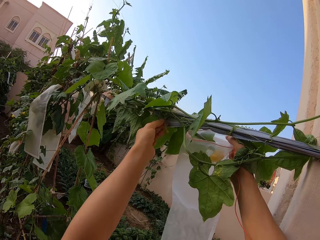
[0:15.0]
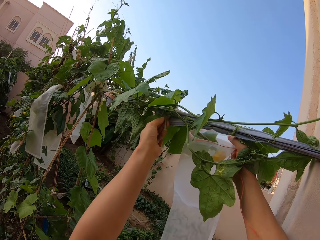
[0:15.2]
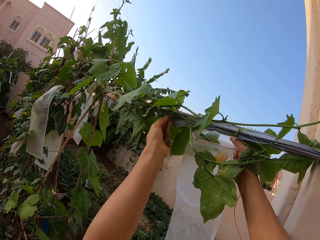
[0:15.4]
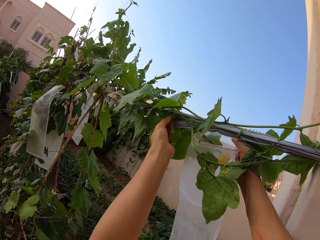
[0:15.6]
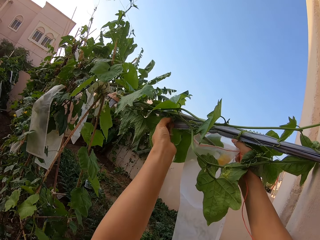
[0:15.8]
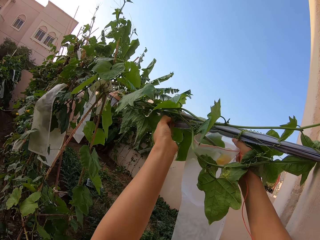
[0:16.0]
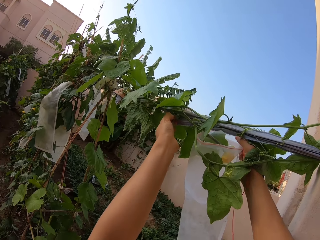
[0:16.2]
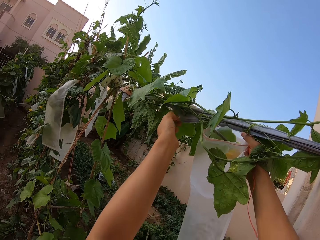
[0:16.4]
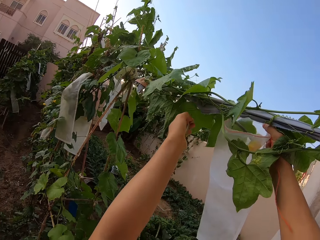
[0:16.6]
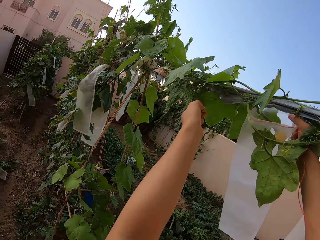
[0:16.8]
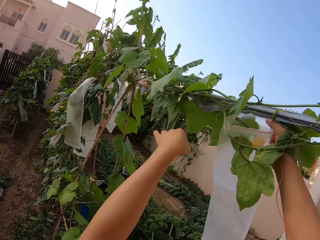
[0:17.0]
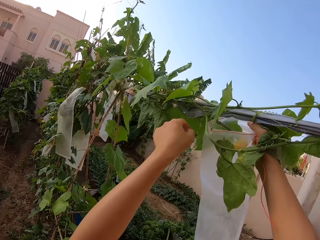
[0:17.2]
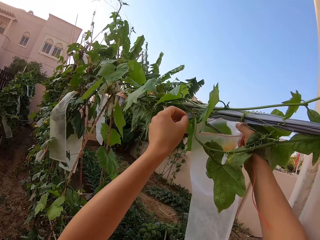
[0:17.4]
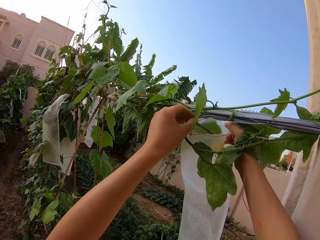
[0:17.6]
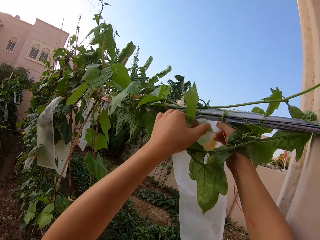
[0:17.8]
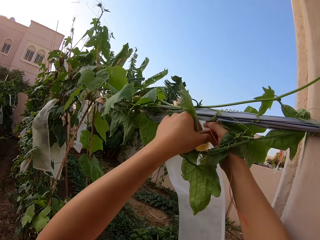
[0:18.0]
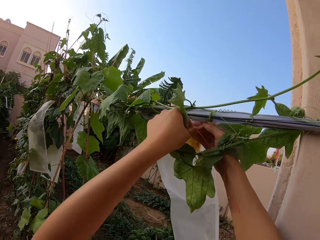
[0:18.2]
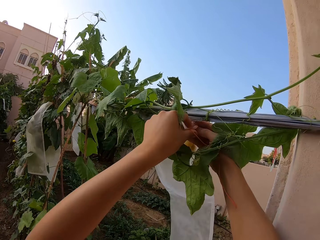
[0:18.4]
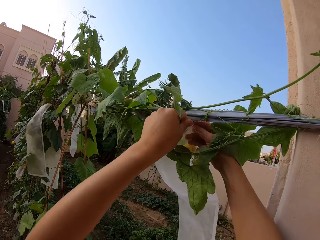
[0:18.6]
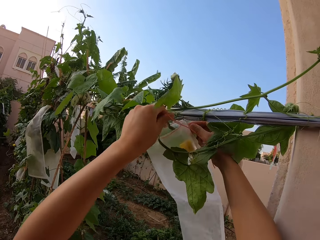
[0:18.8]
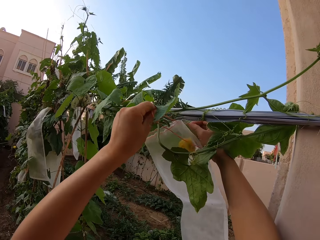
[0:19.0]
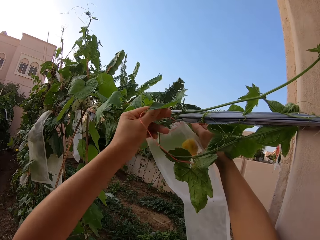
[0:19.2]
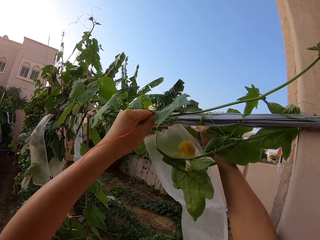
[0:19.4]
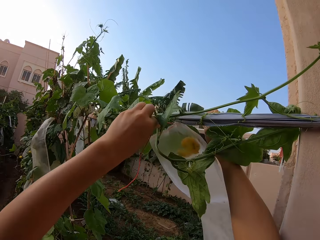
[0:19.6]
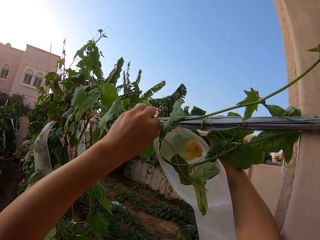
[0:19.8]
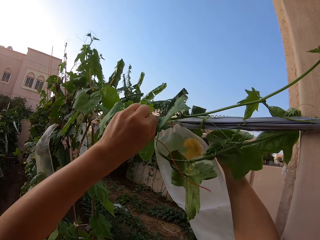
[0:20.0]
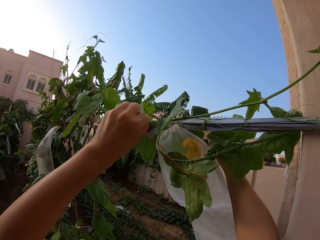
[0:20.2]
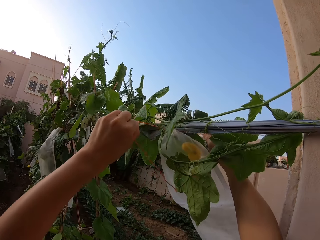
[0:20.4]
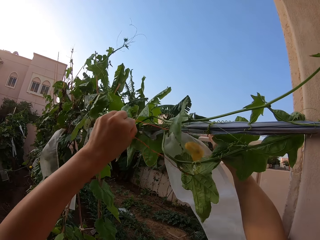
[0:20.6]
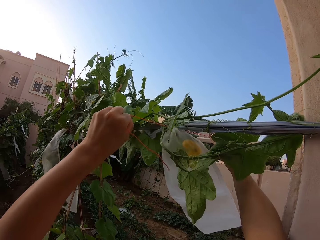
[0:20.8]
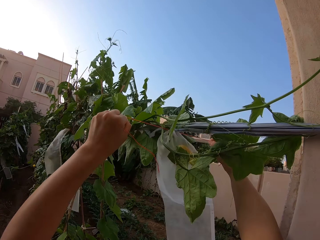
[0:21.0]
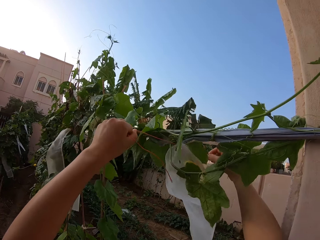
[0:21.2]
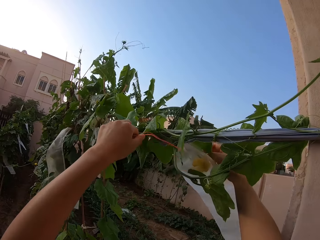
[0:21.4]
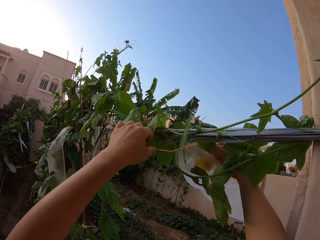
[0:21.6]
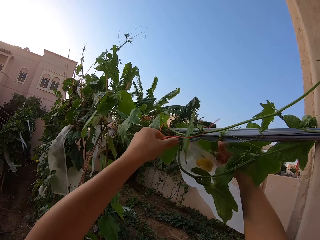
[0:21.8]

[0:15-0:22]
The camera wearer plucks a leaf. They tie the flower in a plastic bag.

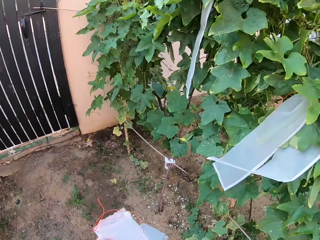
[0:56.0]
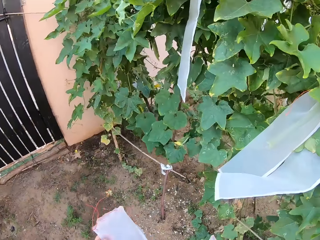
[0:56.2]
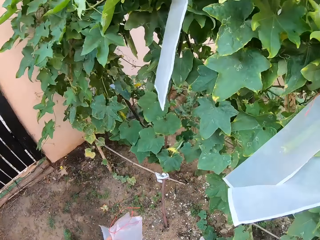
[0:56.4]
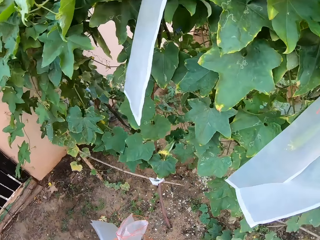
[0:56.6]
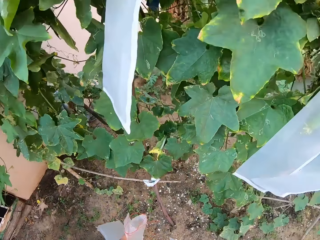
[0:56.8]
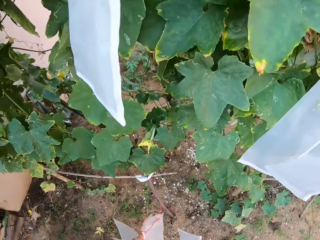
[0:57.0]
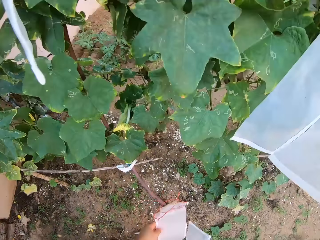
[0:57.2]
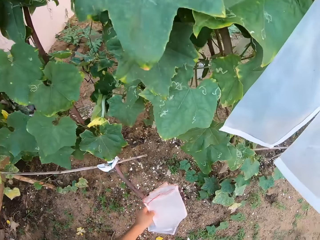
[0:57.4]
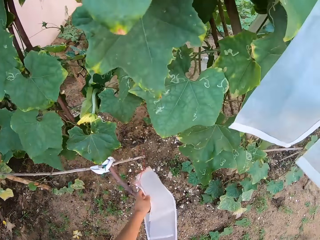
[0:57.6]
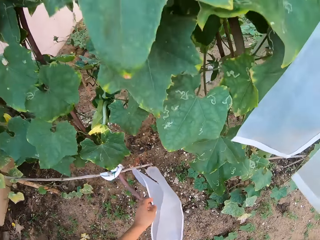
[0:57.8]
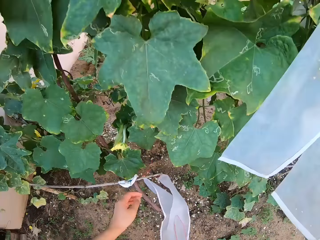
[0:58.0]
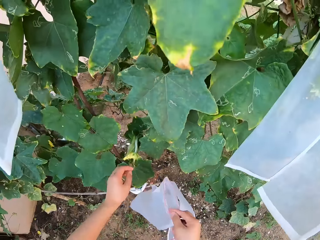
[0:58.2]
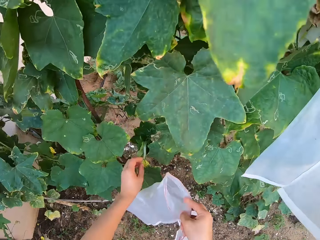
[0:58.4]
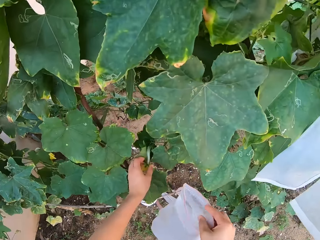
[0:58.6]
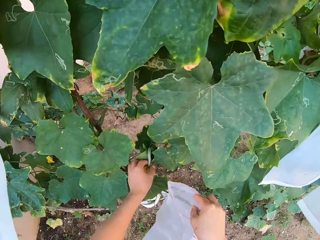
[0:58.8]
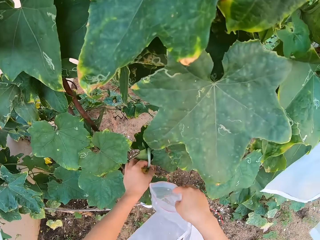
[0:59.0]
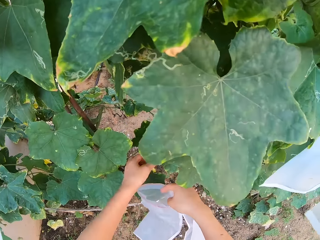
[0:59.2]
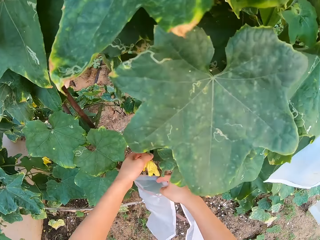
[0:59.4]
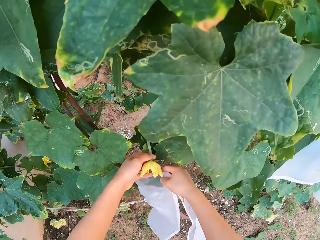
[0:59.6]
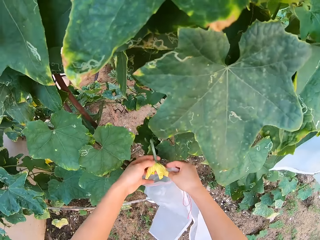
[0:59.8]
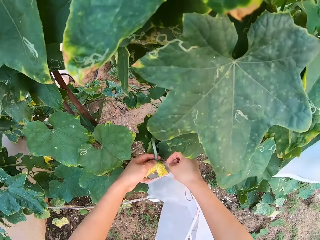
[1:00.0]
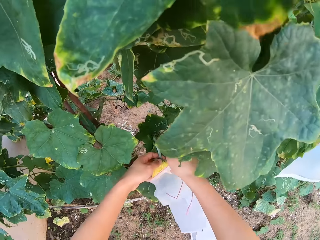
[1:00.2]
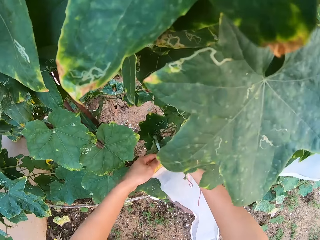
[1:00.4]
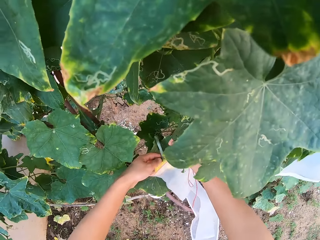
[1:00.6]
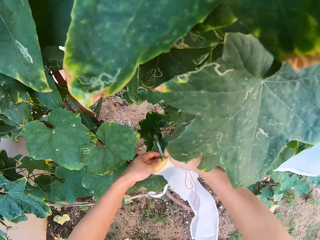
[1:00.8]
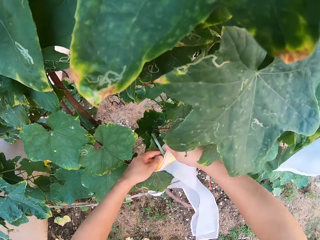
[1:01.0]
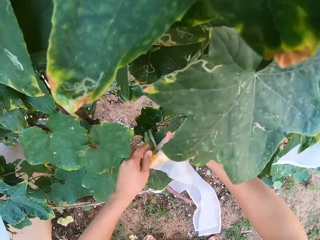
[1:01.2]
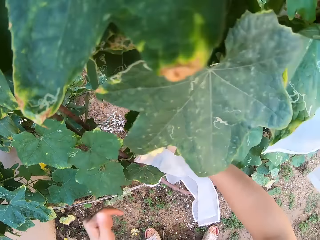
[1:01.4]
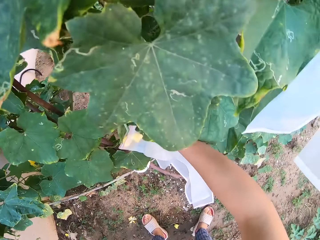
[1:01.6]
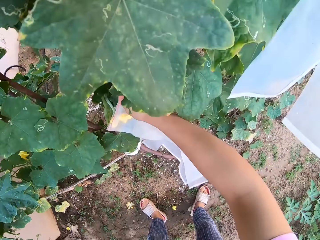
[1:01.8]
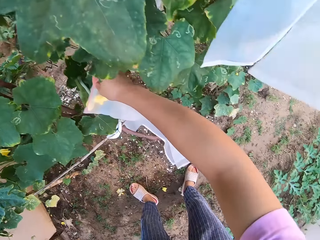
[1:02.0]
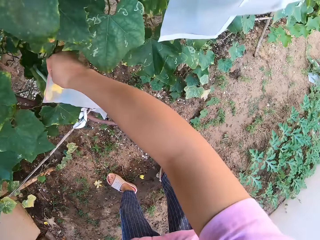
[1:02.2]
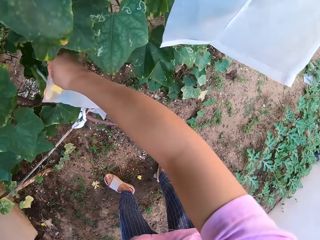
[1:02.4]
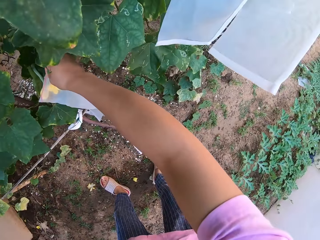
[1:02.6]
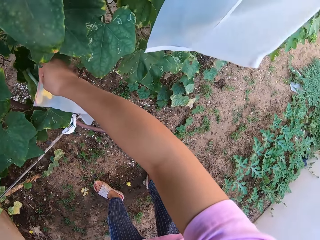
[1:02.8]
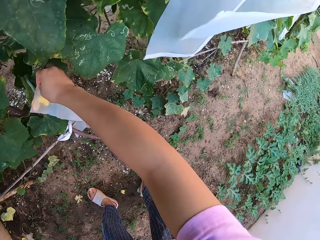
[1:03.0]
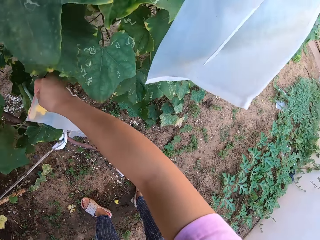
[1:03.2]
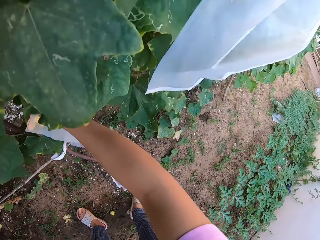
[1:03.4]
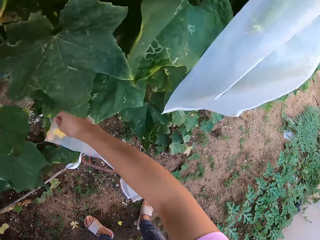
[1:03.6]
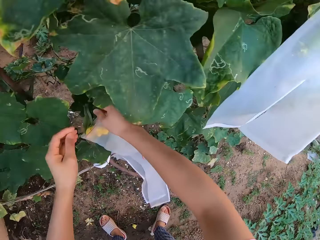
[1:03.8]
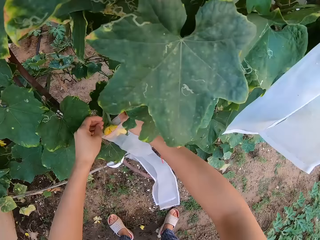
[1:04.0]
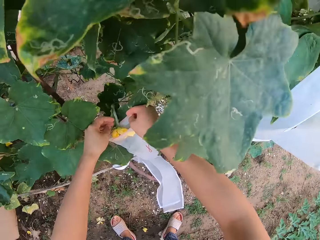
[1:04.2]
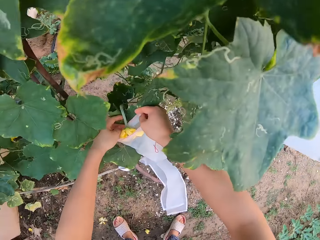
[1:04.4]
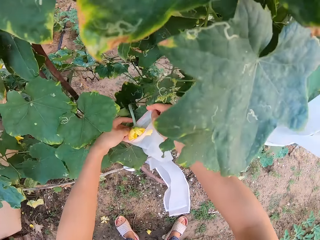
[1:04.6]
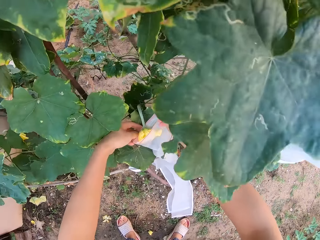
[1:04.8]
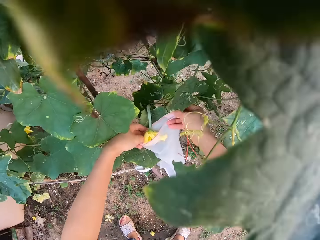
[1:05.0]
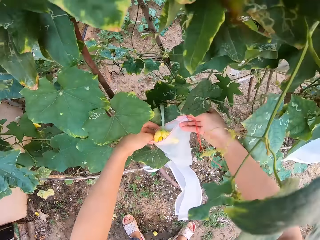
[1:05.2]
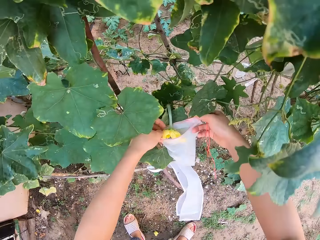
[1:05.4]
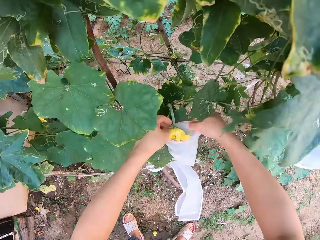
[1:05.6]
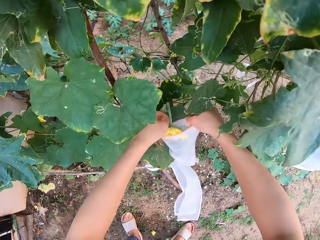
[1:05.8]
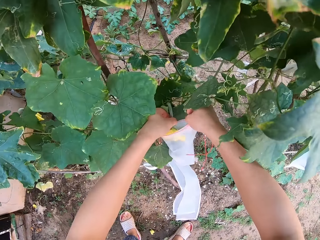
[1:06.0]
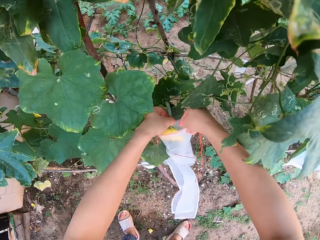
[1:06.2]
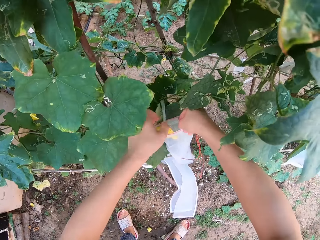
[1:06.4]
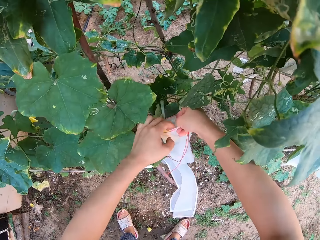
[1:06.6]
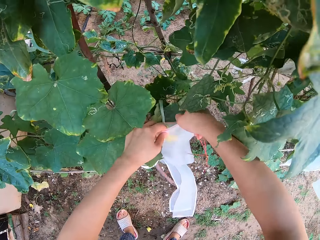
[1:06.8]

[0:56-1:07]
The camera wearer puts down the plastic bags. They tie the flower in the plastic bag.

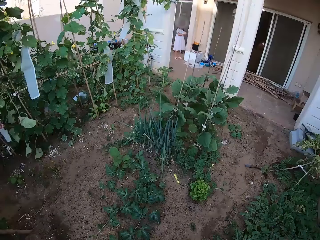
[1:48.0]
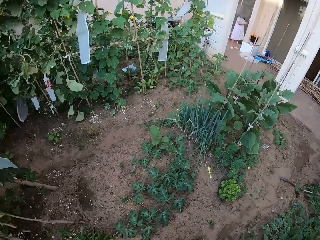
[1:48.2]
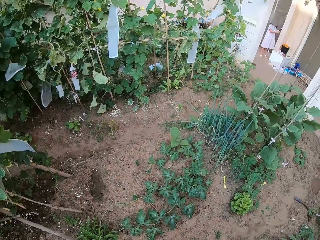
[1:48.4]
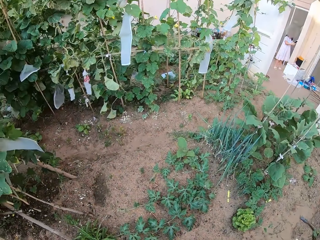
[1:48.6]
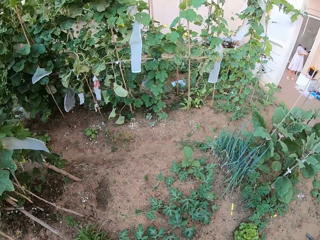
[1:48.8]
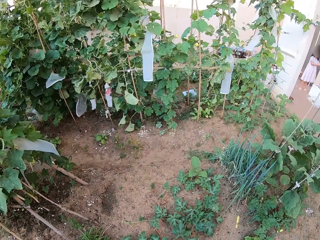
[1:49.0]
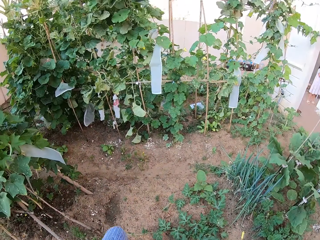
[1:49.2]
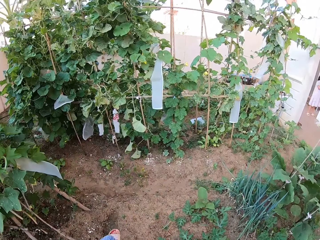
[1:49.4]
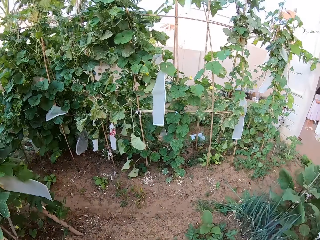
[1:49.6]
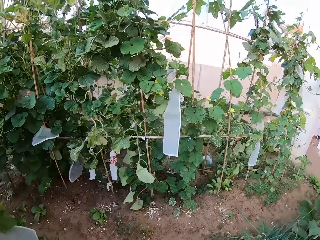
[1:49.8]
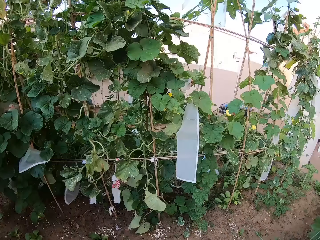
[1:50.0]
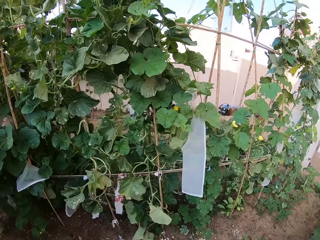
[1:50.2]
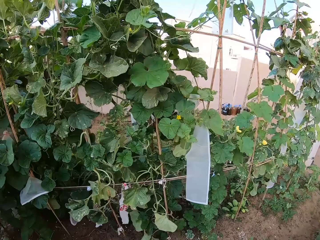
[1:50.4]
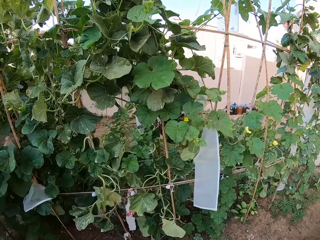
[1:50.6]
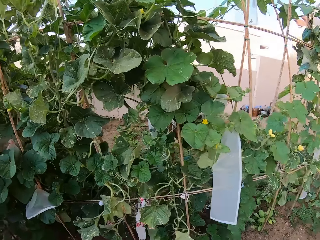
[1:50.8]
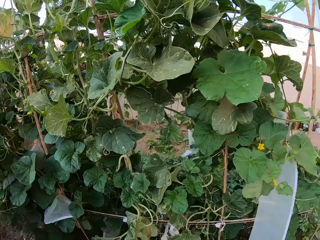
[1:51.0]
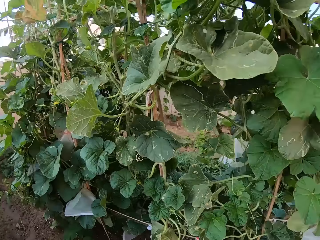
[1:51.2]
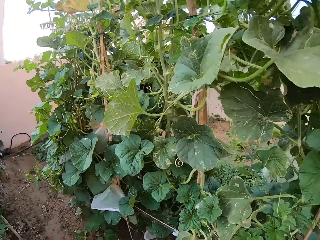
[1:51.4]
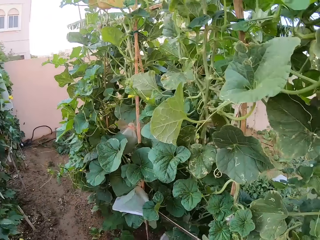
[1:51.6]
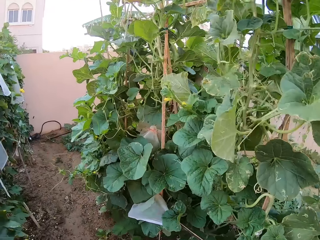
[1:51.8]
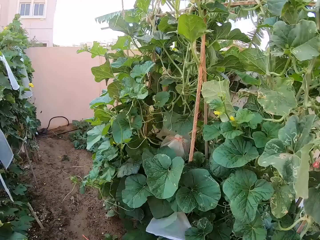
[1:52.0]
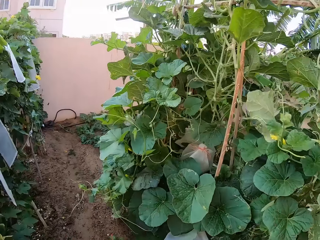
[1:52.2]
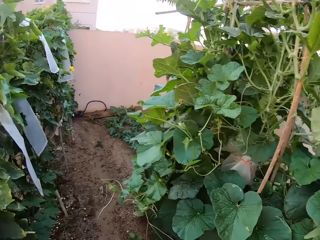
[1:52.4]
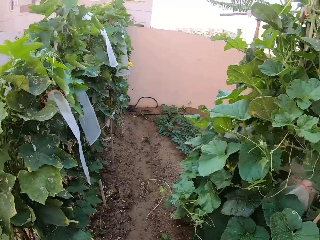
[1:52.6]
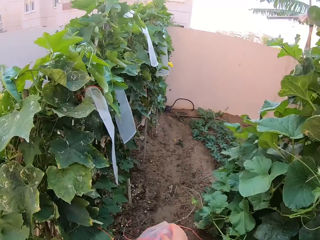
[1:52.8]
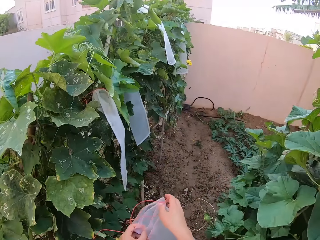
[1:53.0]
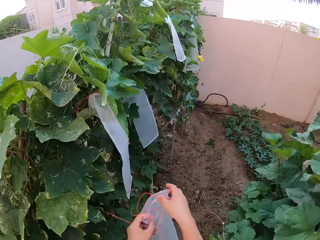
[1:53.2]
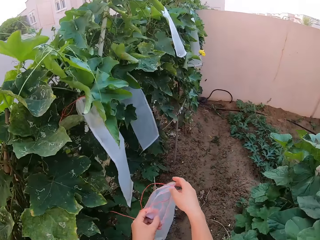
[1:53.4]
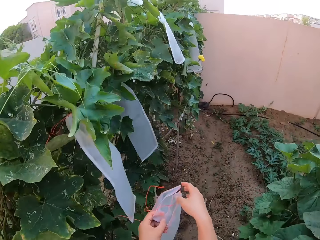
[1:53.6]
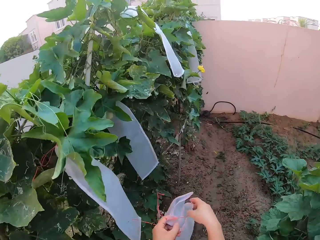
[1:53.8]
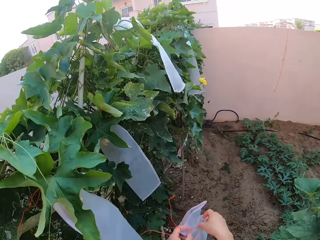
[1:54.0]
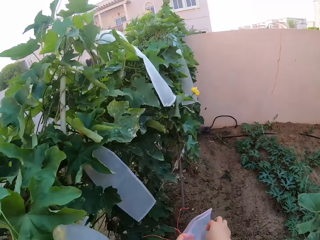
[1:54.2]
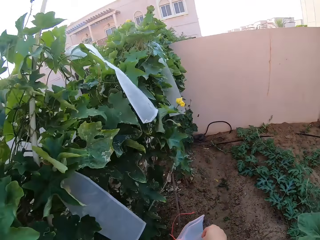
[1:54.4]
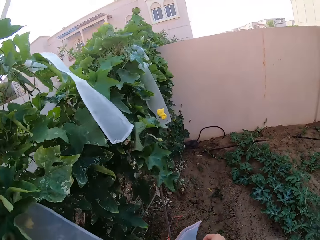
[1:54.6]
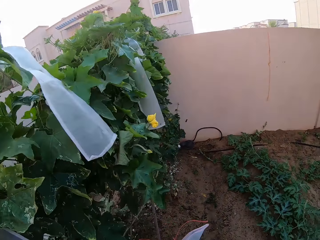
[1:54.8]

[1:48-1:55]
The camera wearer walks around the garden. A lady stands outside the door.
